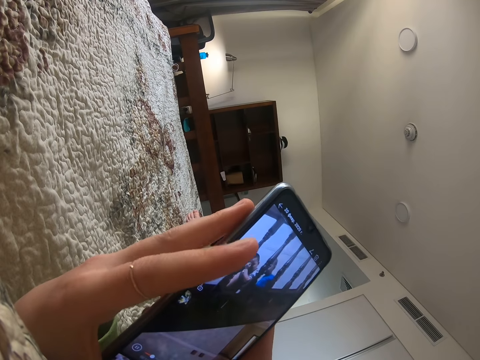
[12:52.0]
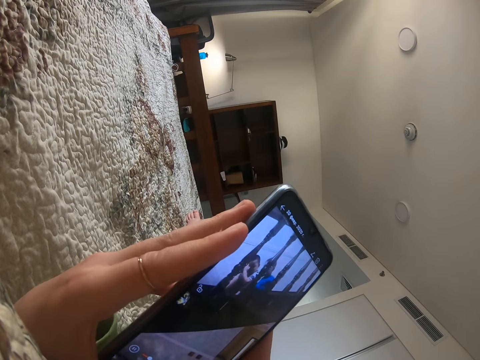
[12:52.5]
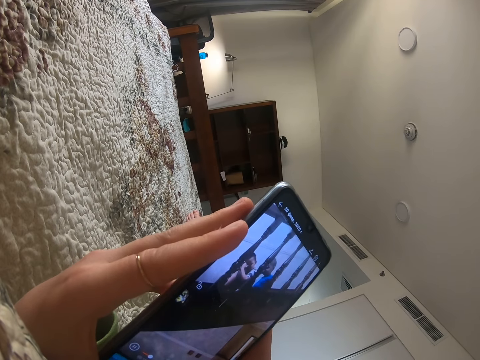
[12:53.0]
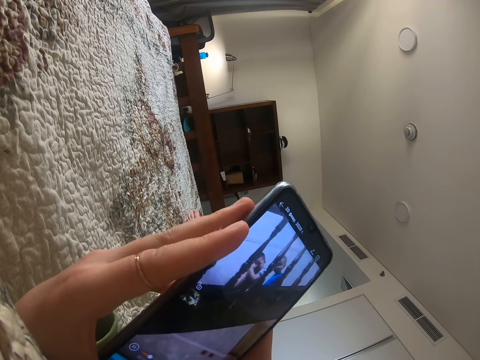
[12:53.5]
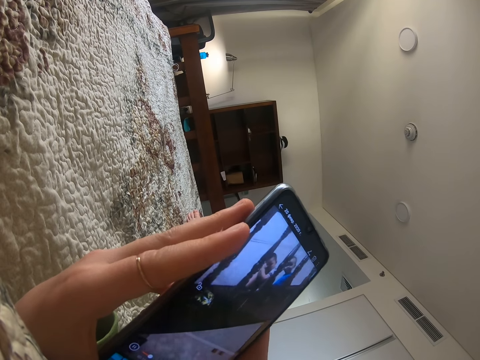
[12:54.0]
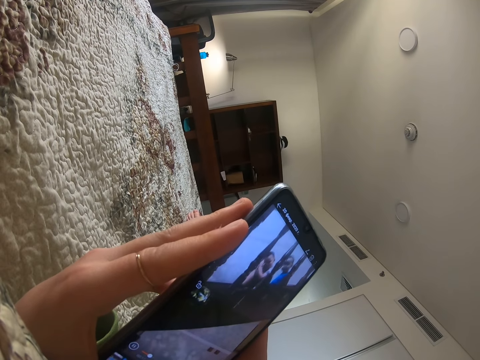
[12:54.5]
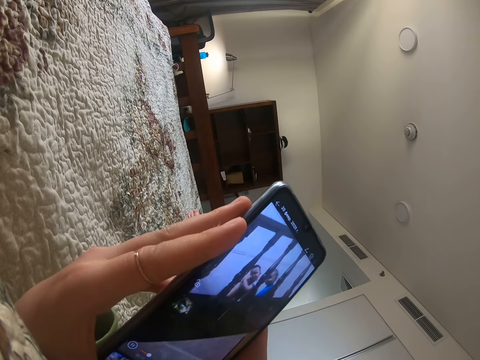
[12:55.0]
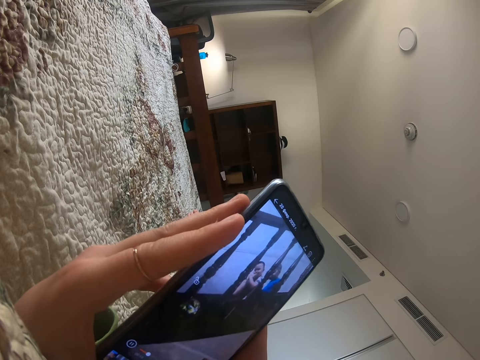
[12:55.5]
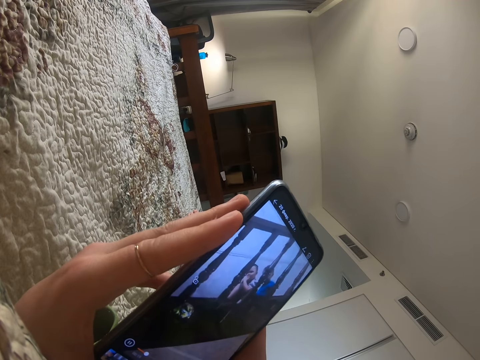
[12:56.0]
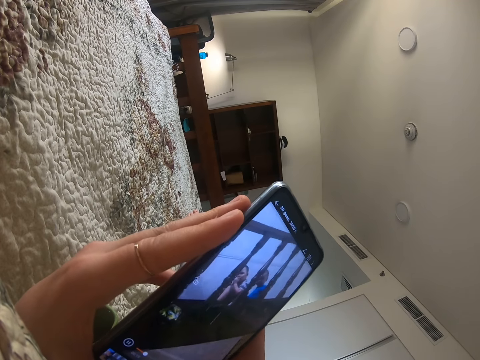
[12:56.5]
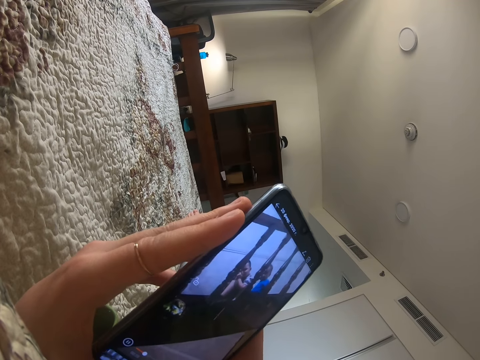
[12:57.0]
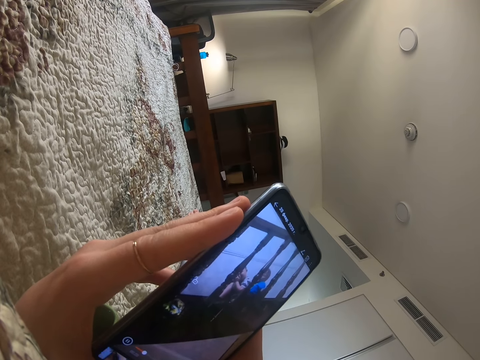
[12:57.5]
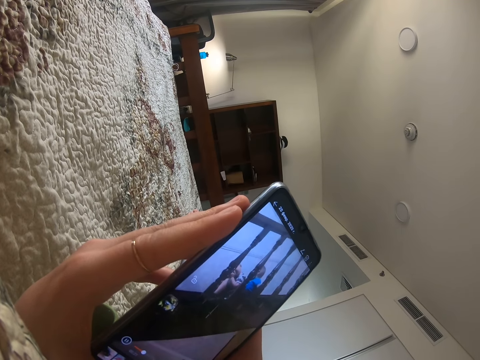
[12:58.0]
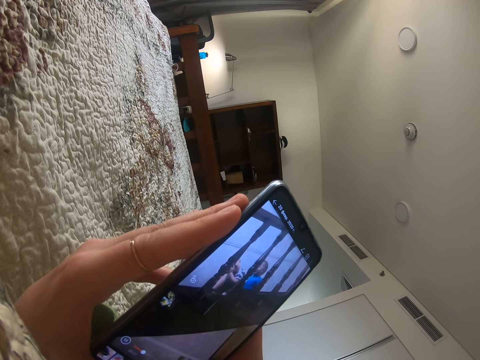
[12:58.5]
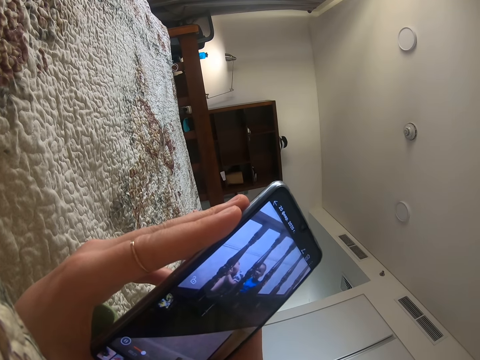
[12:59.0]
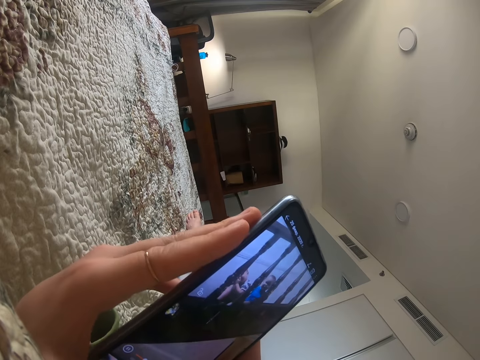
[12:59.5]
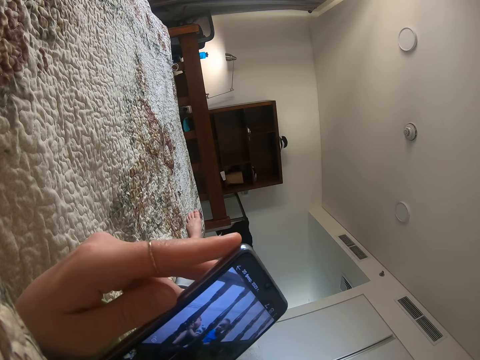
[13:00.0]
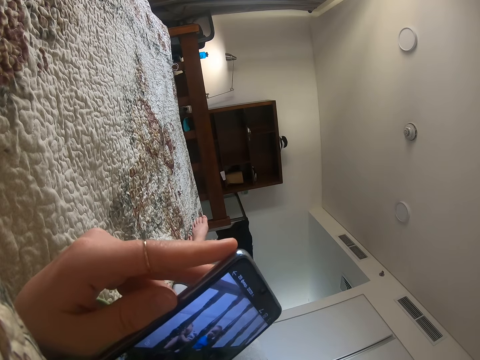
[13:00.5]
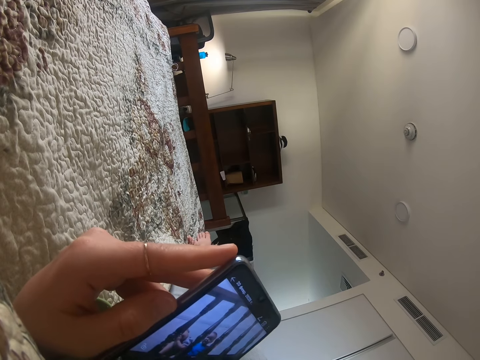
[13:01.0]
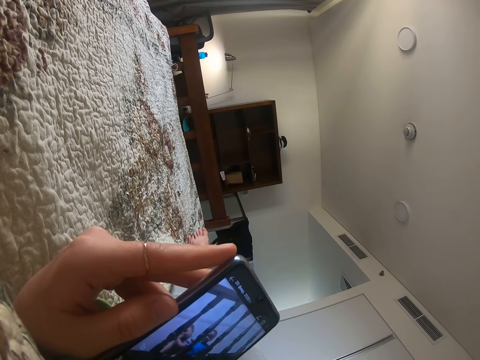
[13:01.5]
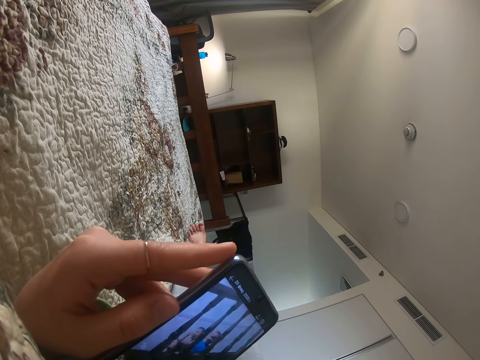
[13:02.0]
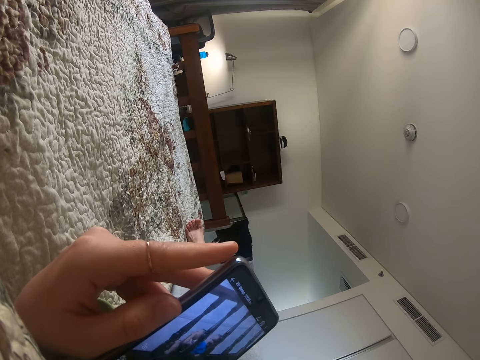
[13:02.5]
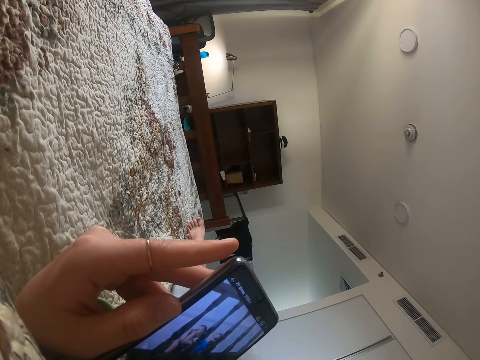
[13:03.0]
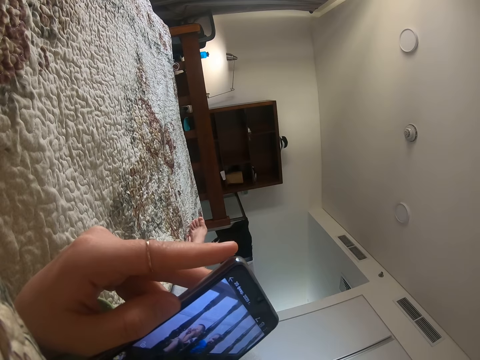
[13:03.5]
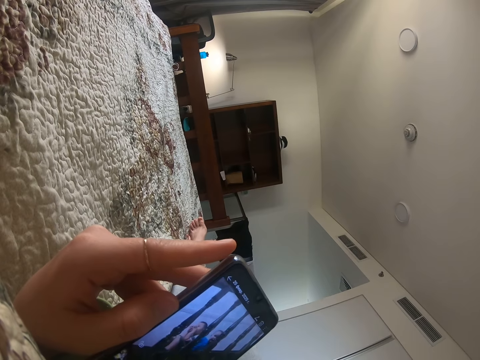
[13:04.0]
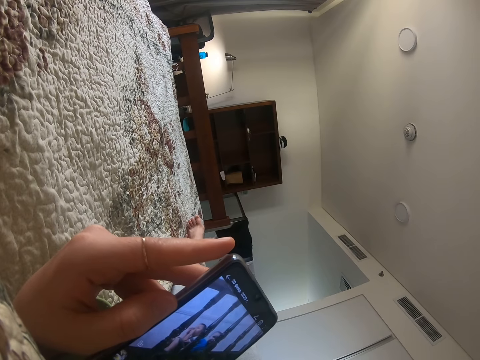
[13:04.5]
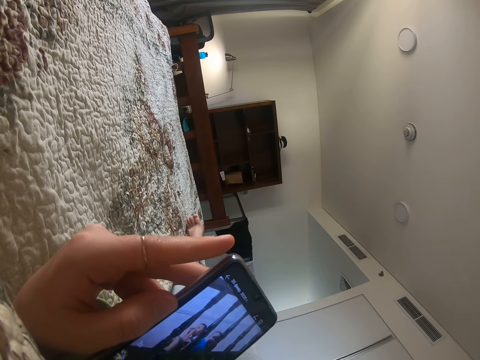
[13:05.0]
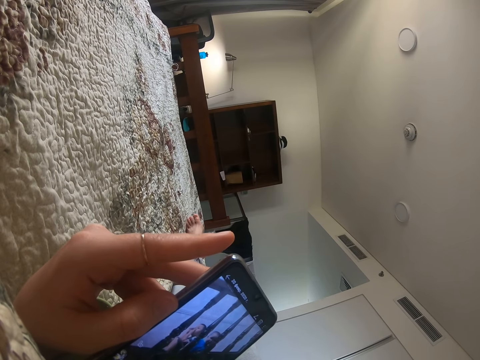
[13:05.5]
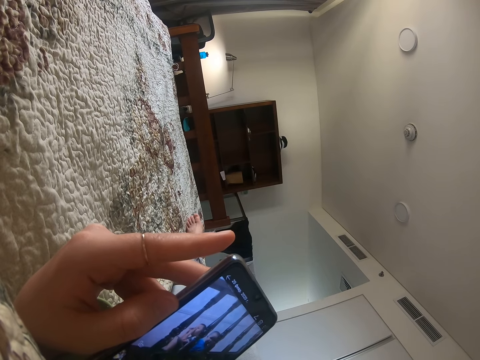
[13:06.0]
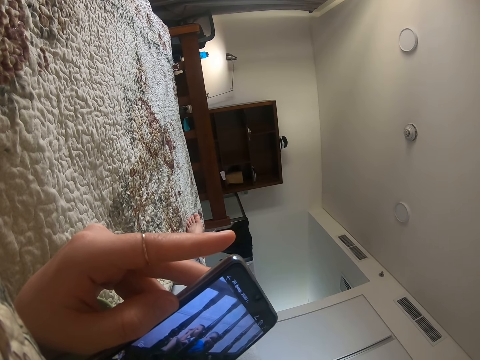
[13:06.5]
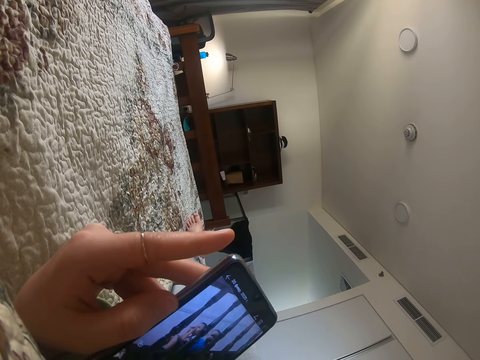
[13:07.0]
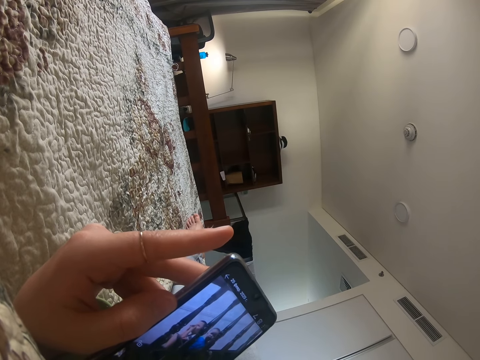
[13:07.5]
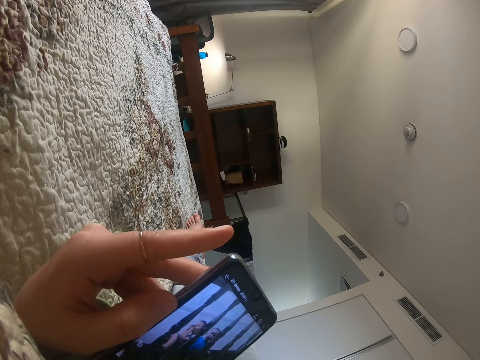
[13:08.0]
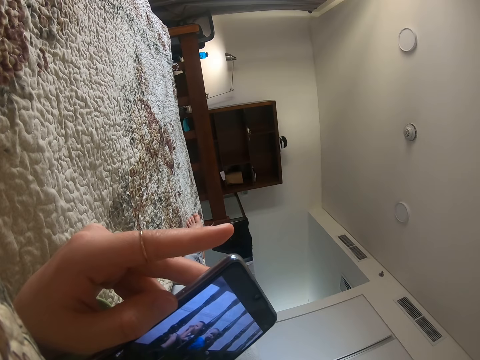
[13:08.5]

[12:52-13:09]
The camera wearer checks the phone. They check the hand. They check the phone.

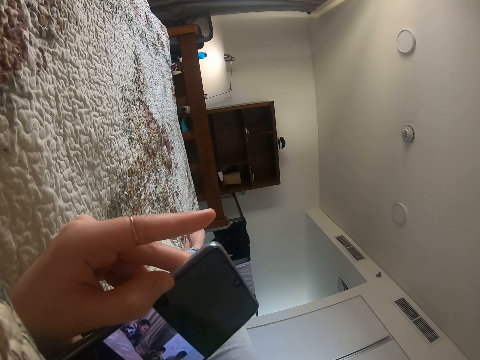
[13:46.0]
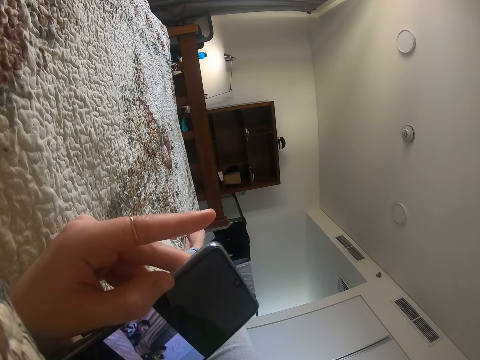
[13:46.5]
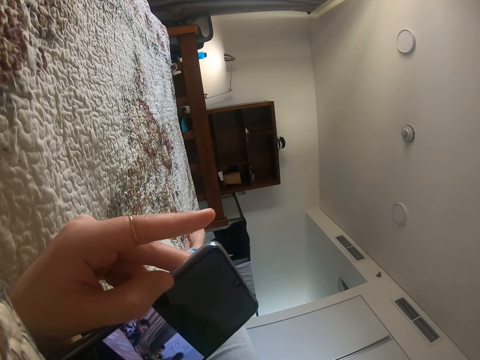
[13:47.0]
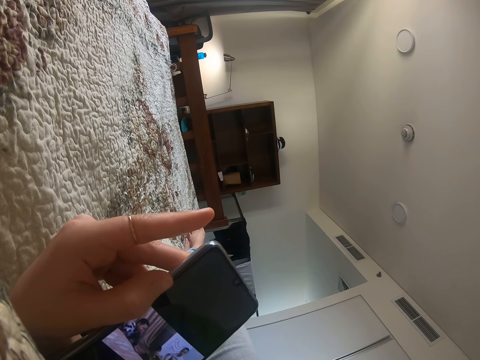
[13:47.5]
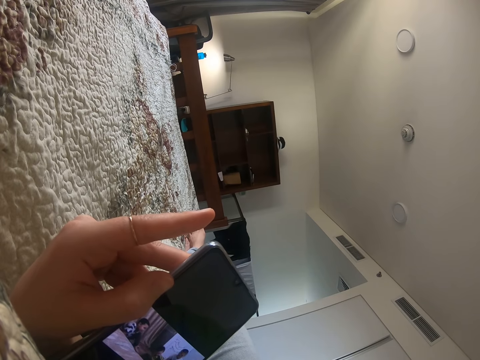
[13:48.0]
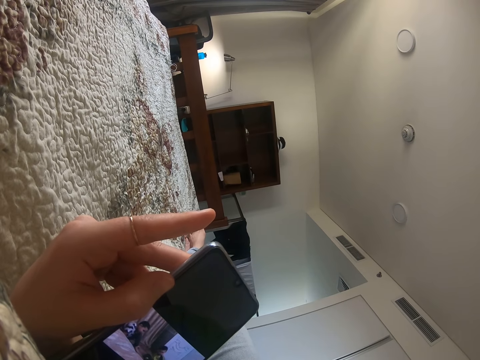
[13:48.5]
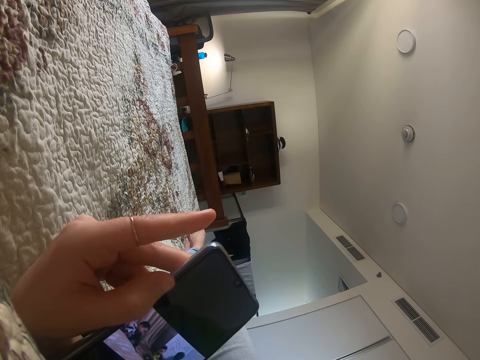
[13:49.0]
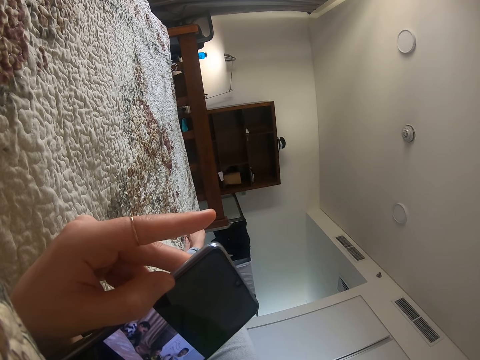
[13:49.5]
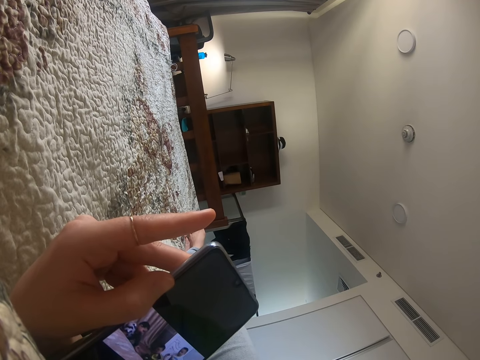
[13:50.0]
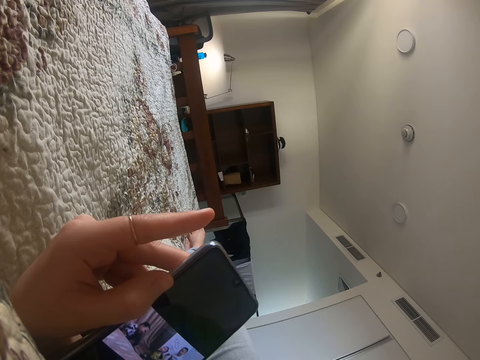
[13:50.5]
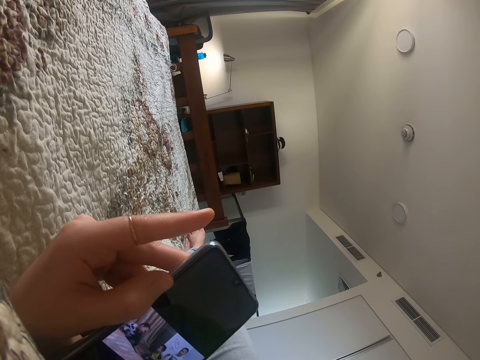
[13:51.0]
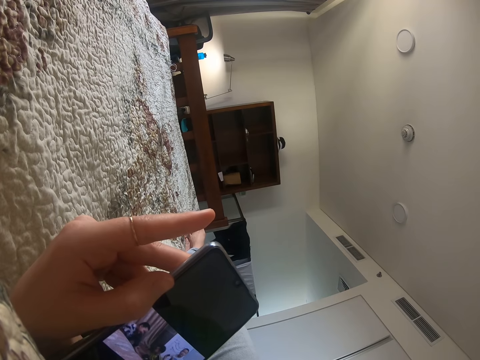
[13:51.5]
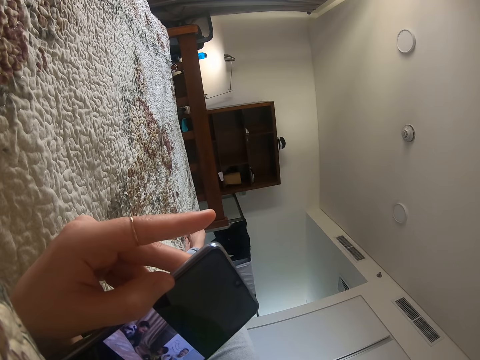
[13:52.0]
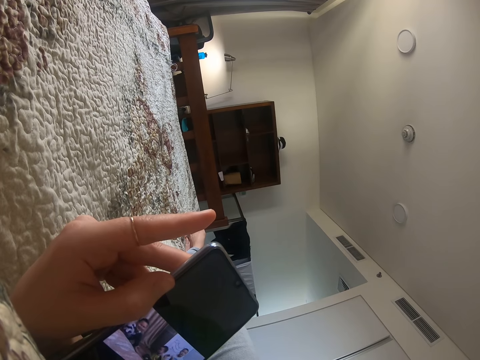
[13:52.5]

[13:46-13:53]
The camera wearer watches a video on the phone.

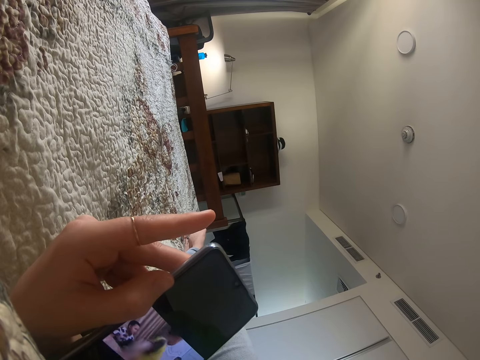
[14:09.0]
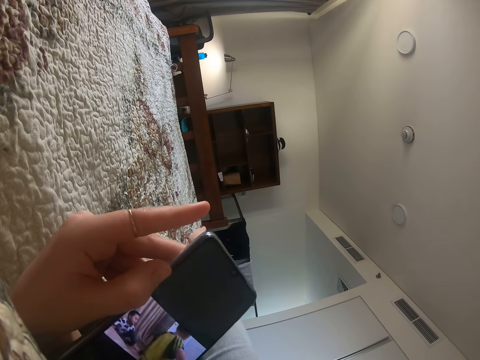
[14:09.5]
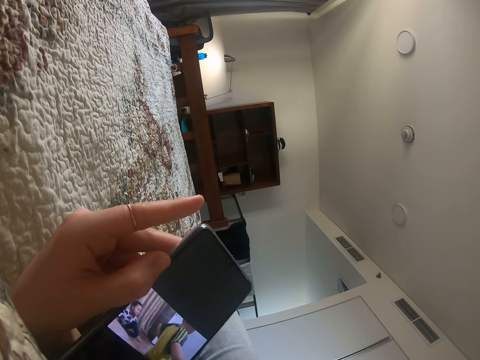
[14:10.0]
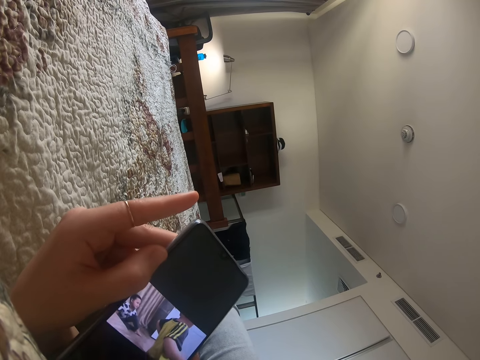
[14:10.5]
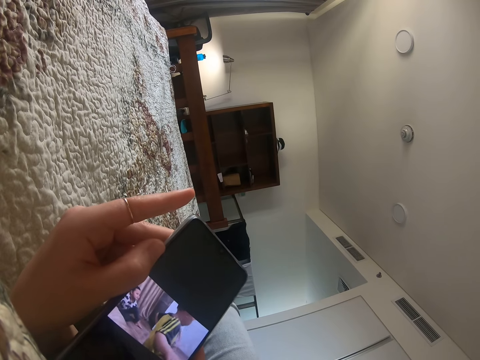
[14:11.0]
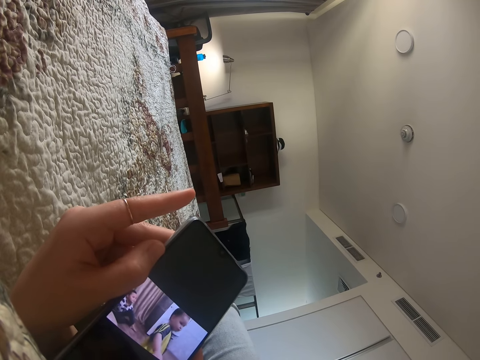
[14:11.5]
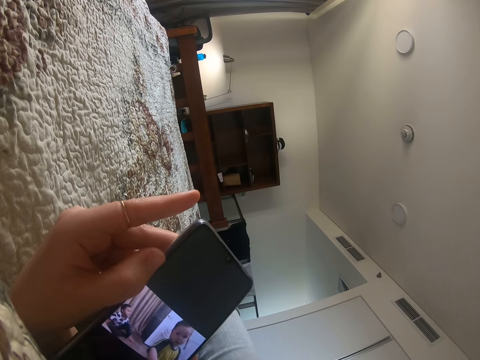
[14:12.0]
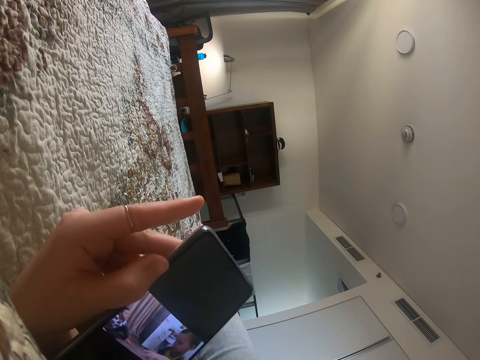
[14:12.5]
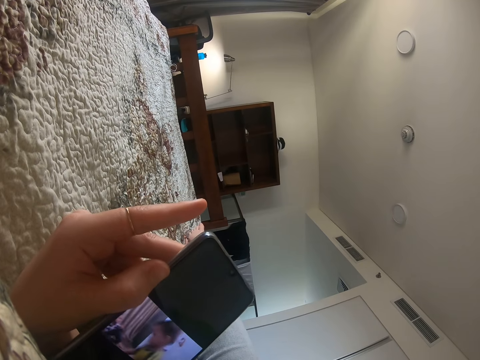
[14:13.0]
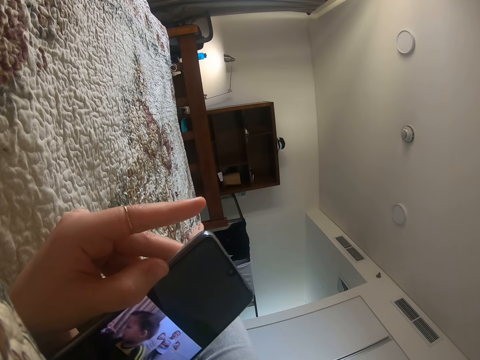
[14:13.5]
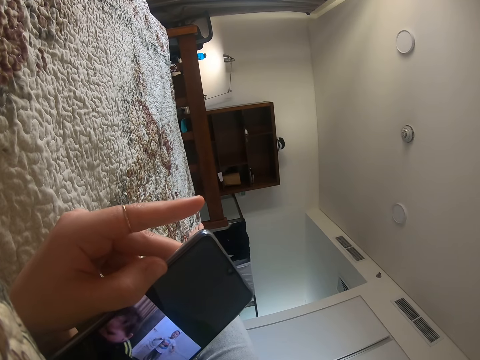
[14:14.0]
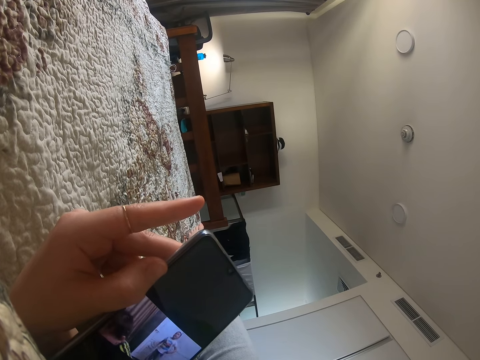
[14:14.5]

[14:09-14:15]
The camera wearer moves the phone.
